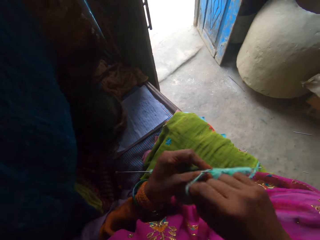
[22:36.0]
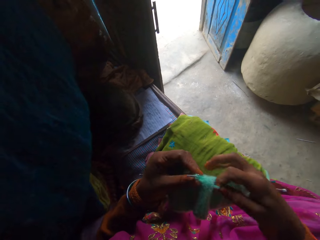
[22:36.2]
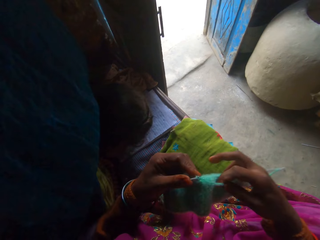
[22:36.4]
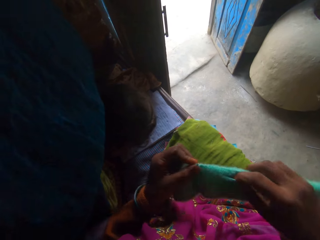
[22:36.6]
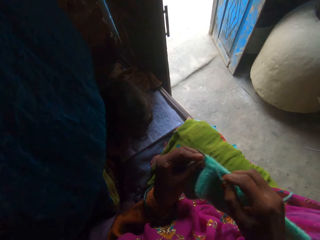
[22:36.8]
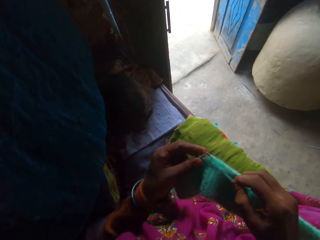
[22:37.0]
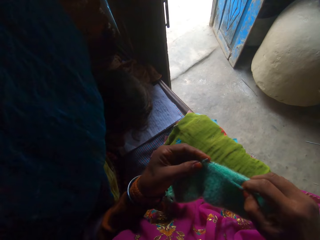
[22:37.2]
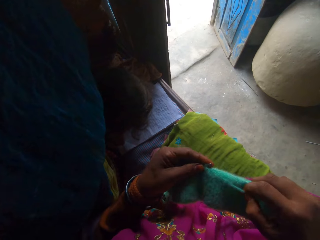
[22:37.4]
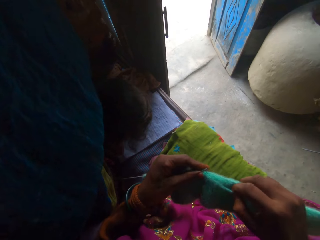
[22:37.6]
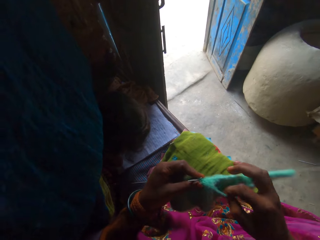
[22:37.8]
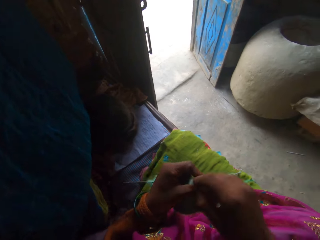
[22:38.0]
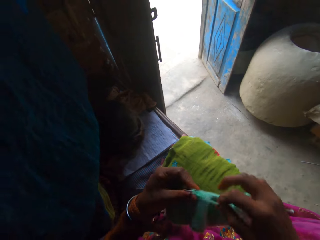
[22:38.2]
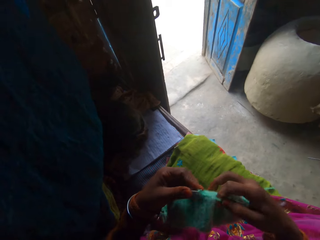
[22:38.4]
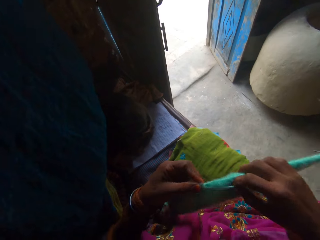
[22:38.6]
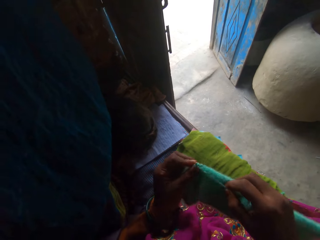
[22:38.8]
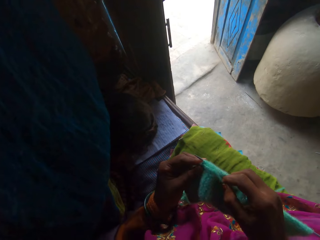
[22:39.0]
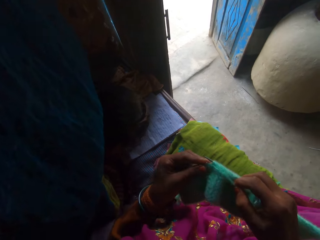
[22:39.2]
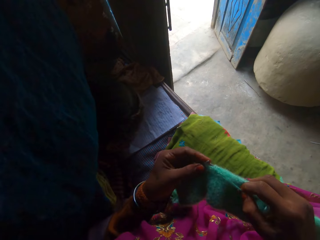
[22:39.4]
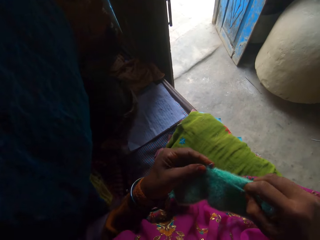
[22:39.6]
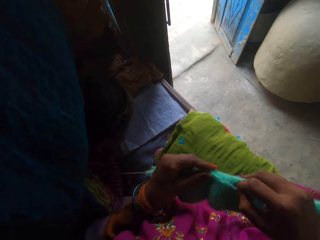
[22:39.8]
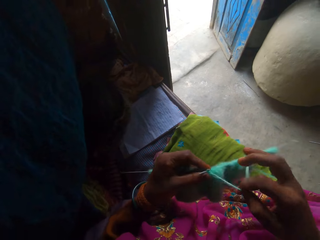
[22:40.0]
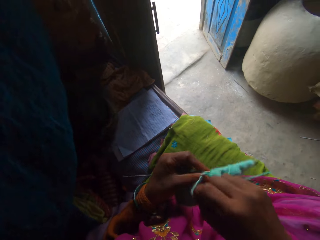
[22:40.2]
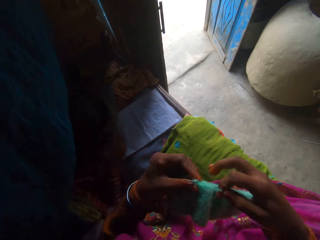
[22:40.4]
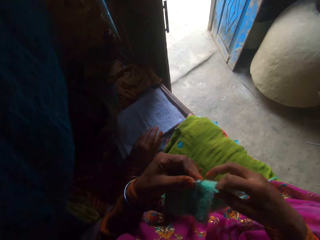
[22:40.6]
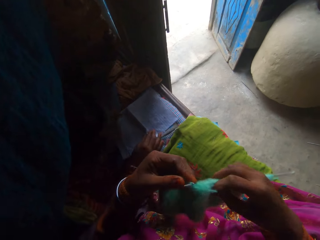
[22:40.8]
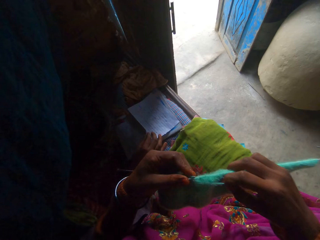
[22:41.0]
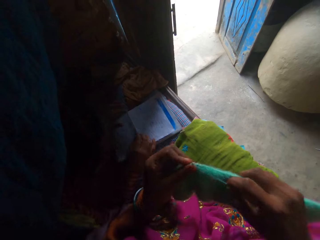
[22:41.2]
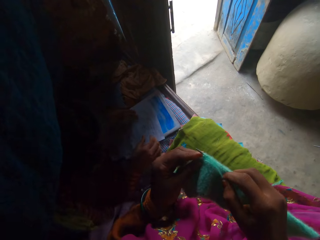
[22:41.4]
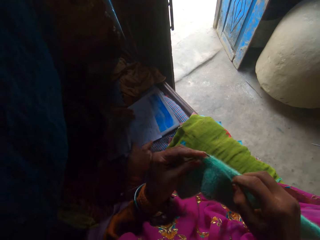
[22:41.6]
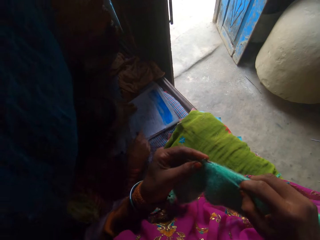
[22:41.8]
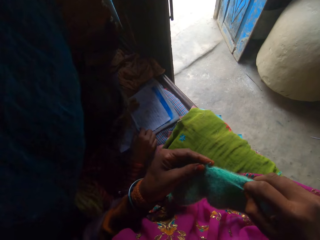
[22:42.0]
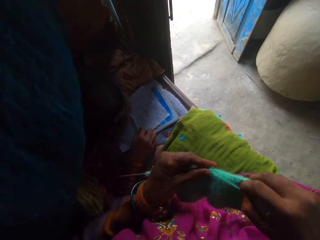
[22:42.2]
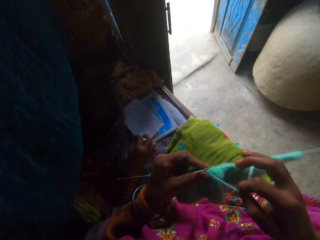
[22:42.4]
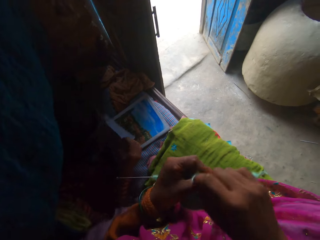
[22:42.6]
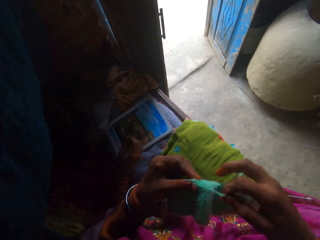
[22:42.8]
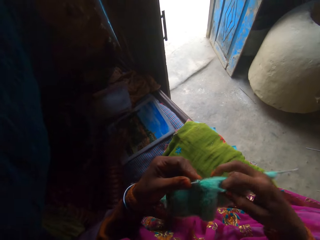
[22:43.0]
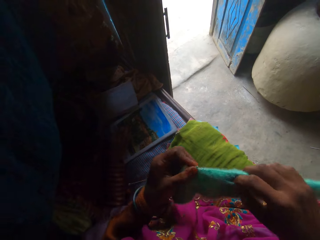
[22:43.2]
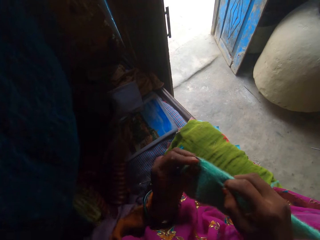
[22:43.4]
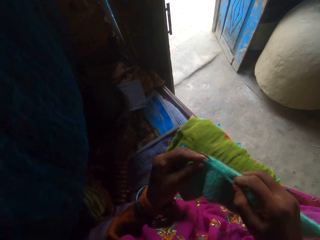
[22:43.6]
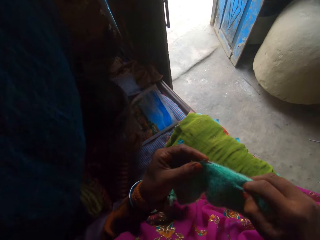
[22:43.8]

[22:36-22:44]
The camera wearer adjusts the yarn. They knit the fabric using knitting needles. They adjust the yarn. They knit the fabric using knitting needles. They adjust the yarn. A girl puts the paper inside the book and folds the sheet of paper with her hands. The camera wearer knits the fabric using knitting needles. They adjust the yarn. The girl opens the book with her right hand. The camera wearer knits the fabric using knitting needles.

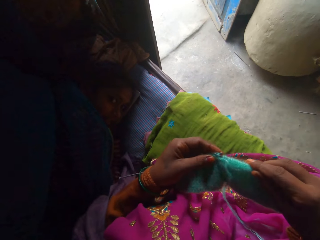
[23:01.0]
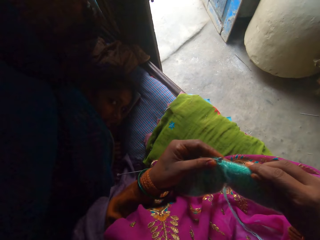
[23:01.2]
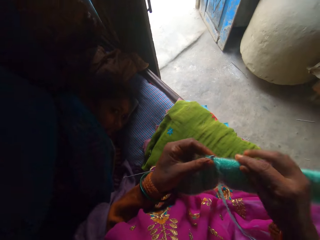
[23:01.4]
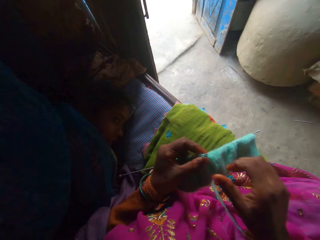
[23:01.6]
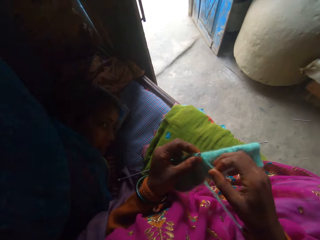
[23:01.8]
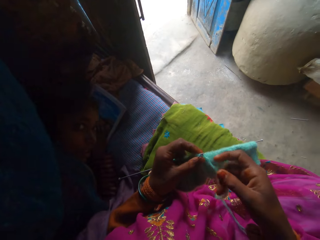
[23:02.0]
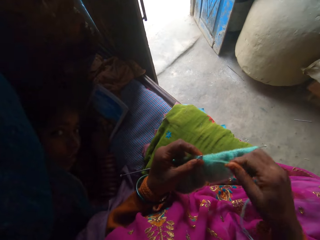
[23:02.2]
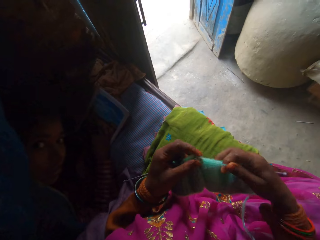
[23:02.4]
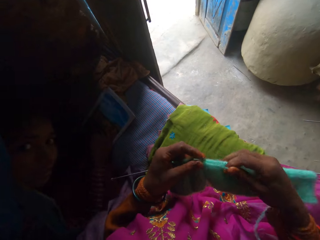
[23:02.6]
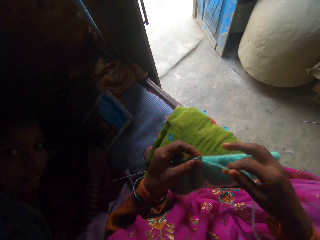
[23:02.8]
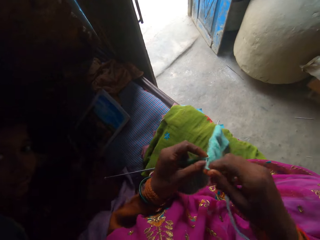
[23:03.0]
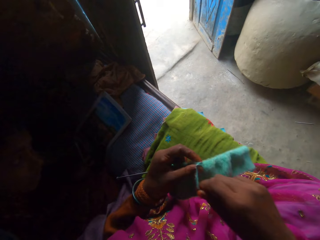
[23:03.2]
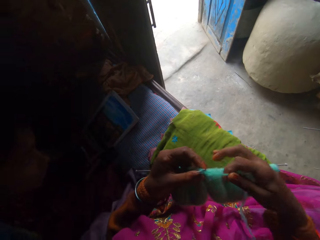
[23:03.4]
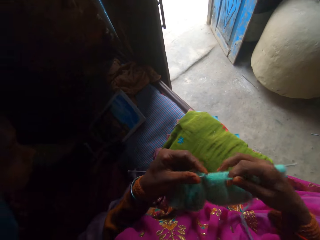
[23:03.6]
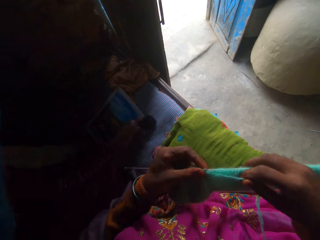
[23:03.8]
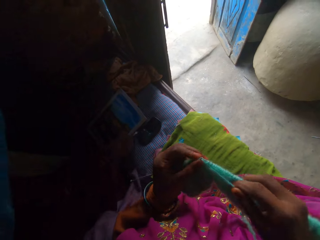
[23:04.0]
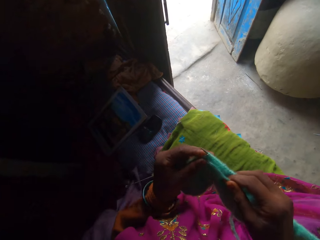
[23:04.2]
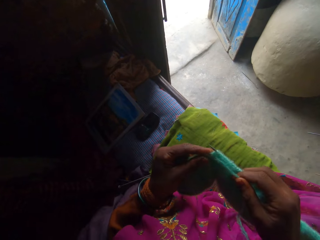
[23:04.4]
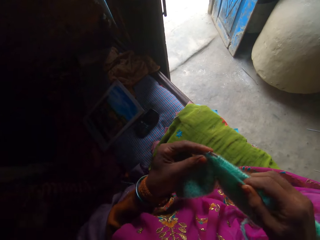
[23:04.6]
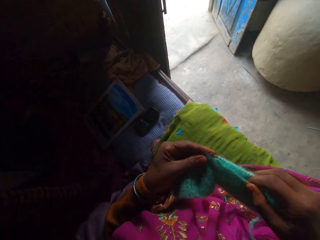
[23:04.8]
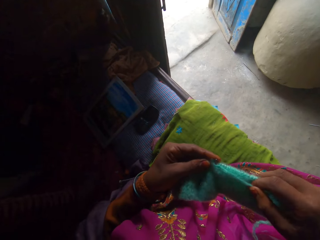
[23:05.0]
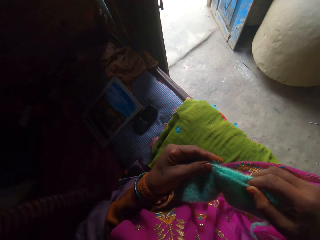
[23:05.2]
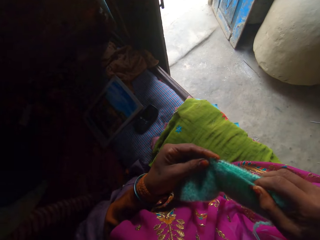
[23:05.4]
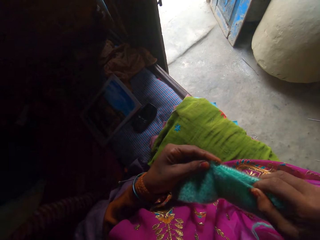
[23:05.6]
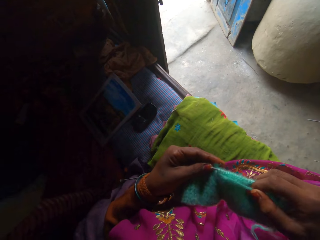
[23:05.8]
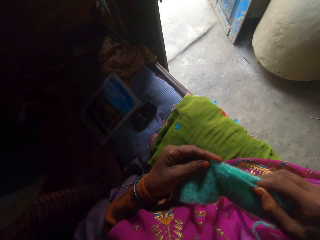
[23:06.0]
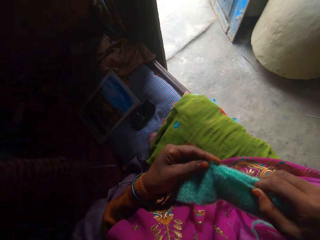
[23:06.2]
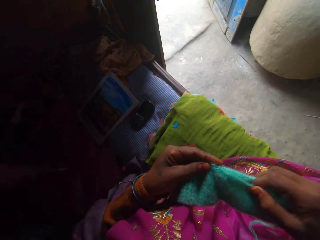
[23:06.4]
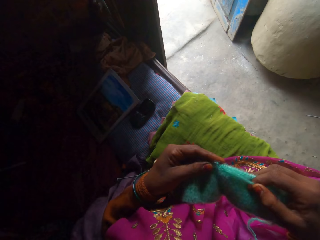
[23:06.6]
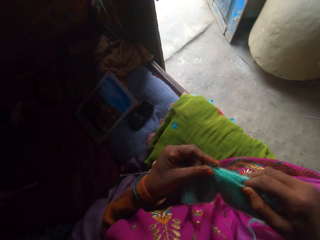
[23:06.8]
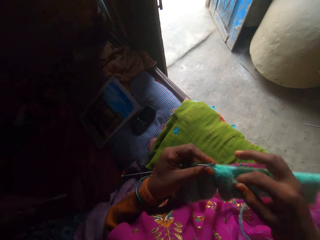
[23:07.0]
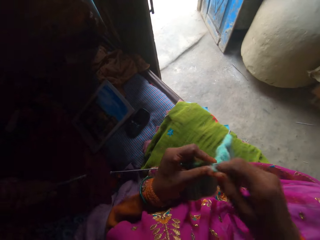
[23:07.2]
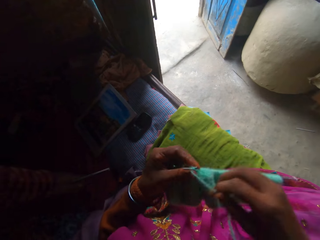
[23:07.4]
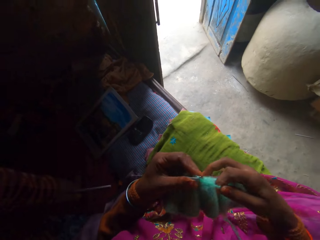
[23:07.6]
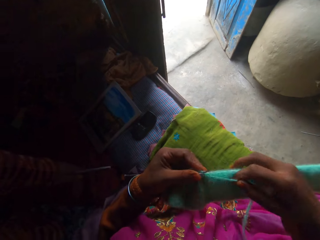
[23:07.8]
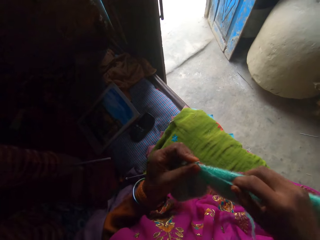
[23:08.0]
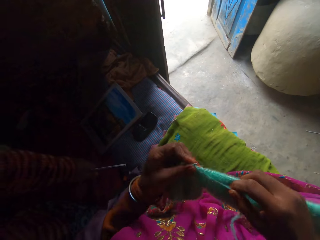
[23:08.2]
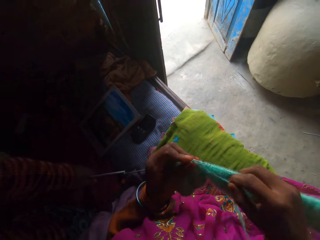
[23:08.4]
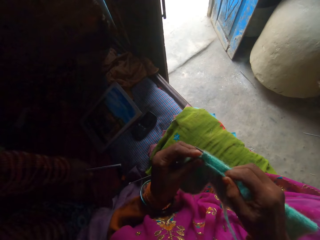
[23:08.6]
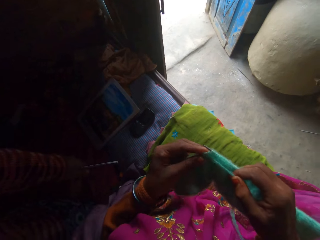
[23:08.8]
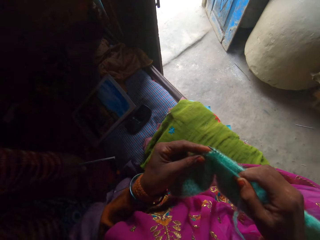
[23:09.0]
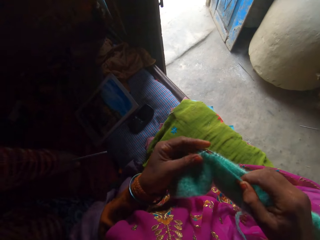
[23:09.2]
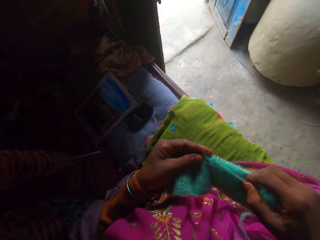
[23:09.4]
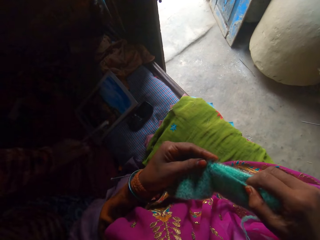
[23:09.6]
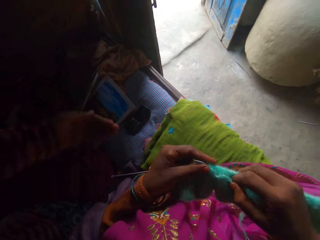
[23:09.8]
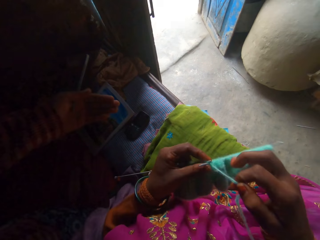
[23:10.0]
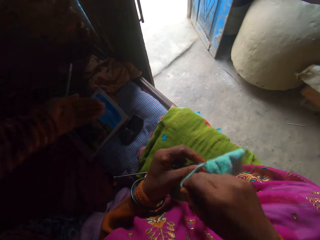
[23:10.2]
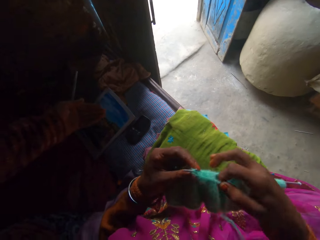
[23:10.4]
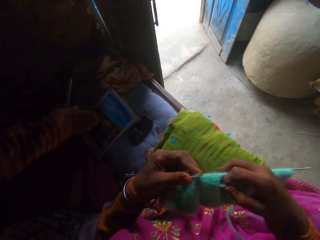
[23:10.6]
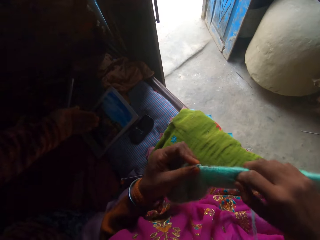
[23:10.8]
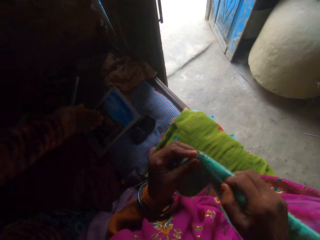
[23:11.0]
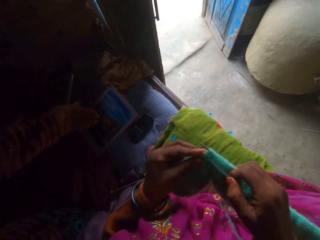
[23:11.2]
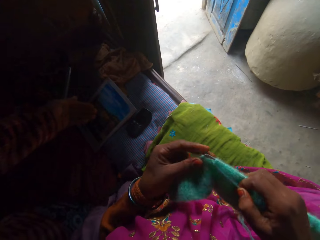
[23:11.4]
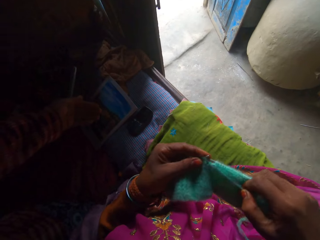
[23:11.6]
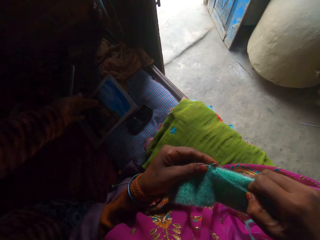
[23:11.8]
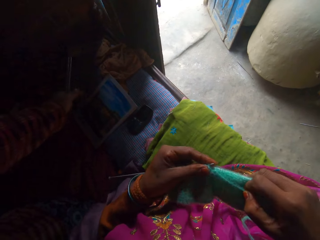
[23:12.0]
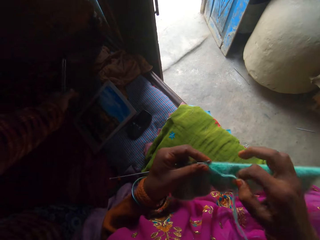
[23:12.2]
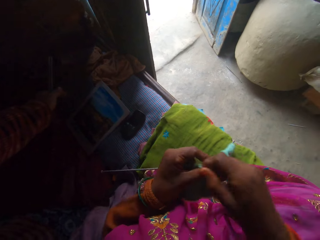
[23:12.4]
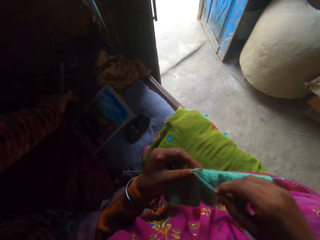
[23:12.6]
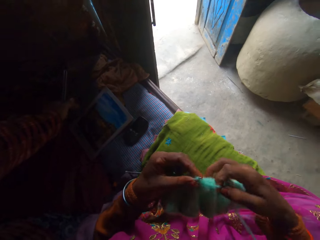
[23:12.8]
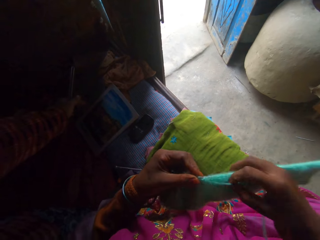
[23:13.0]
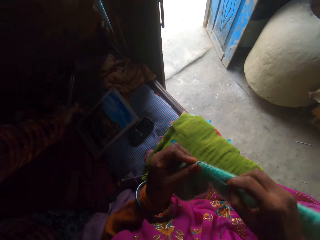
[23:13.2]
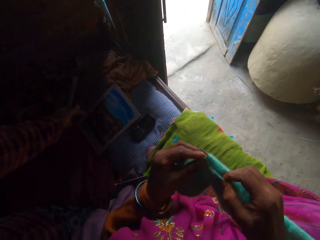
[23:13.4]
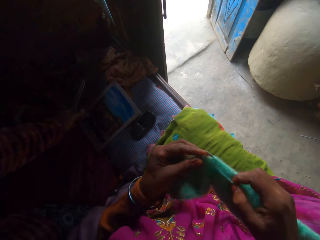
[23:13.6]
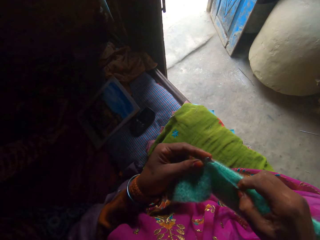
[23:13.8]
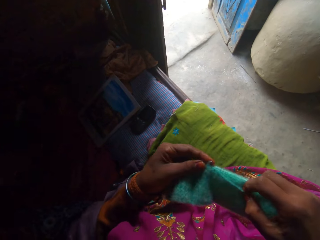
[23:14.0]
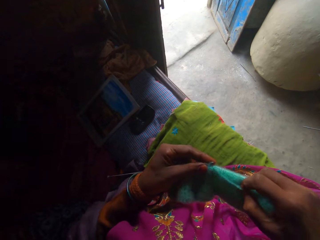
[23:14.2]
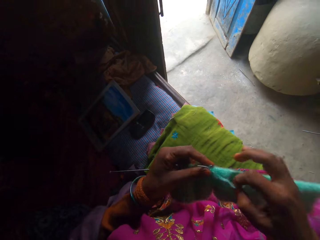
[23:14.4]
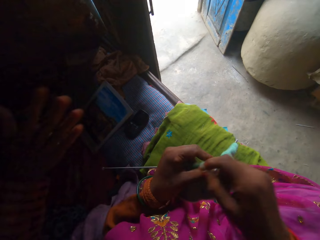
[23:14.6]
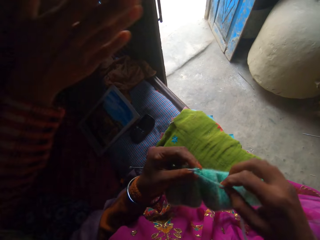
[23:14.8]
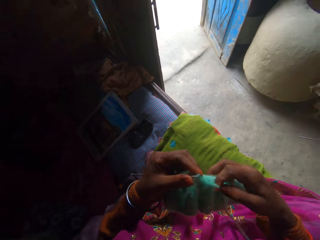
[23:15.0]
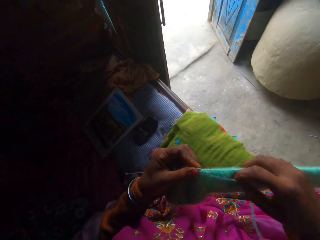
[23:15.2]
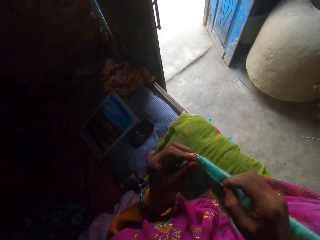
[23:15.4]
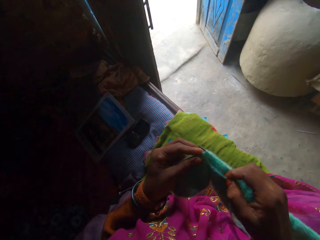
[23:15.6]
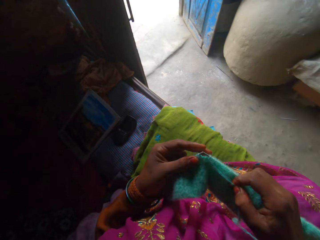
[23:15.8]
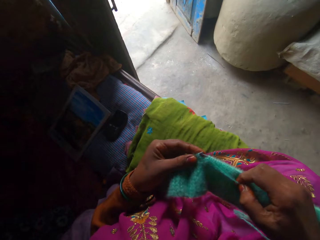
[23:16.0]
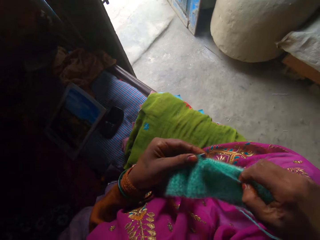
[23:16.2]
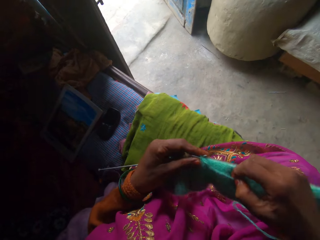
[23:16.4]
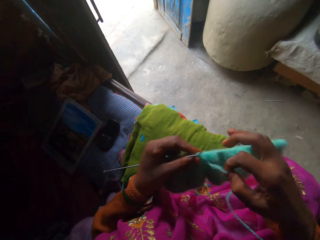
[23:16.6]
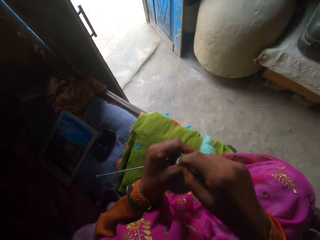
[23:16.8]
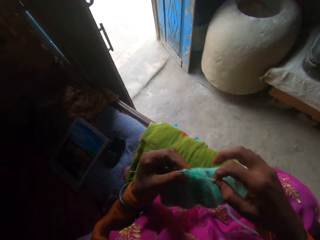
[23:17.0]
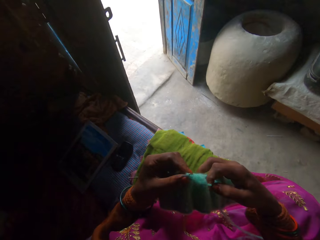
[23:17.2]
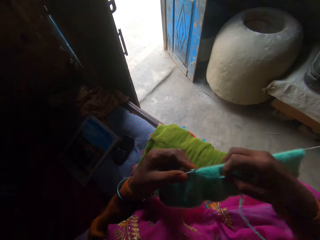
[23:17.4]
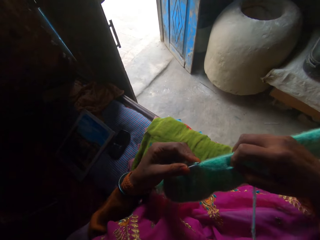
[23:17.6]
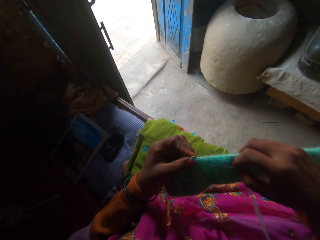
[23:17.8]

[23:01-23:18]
The camera wearer knits a thread with a knitting needle. A child sits. The child puts a phone on the mattress. The camera wearer knits the thread with the knitting needle. The child picks up a pencil and plays with her hands.
